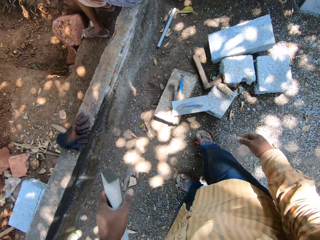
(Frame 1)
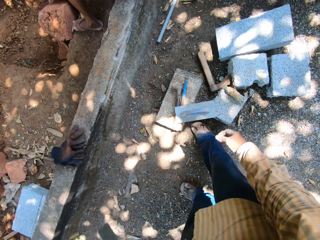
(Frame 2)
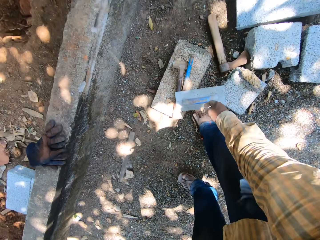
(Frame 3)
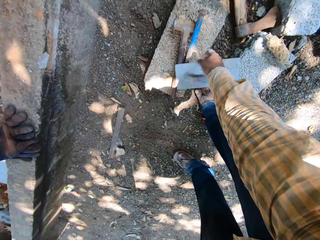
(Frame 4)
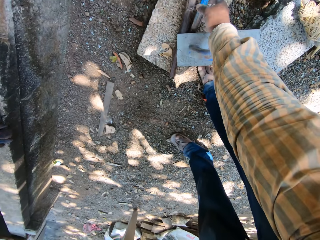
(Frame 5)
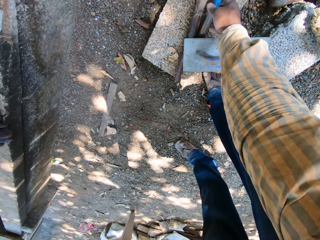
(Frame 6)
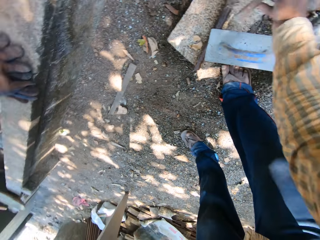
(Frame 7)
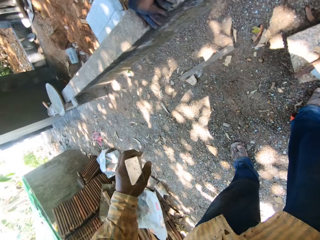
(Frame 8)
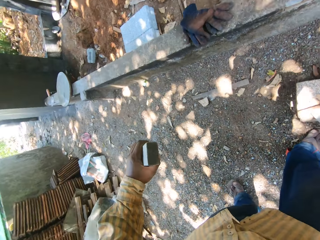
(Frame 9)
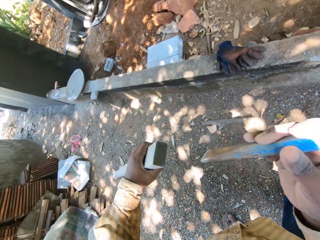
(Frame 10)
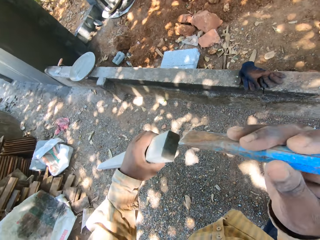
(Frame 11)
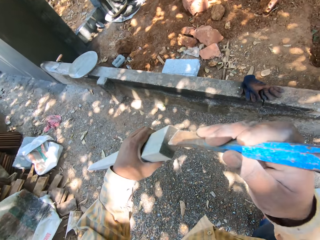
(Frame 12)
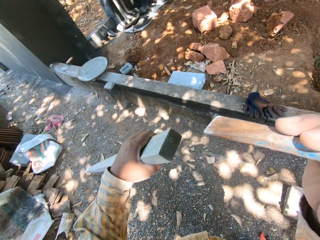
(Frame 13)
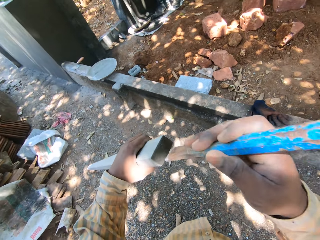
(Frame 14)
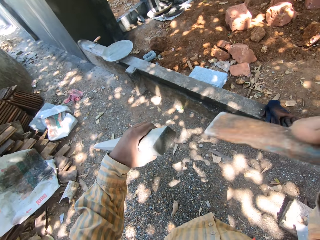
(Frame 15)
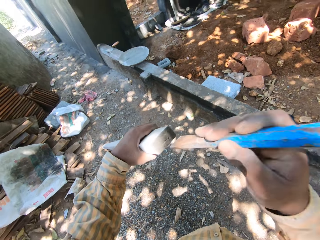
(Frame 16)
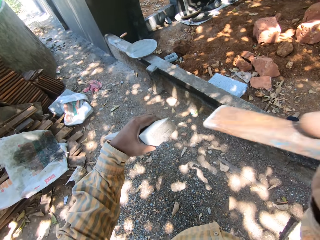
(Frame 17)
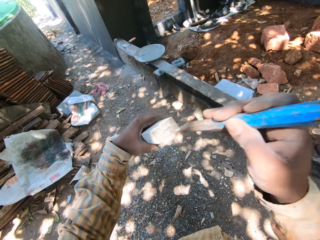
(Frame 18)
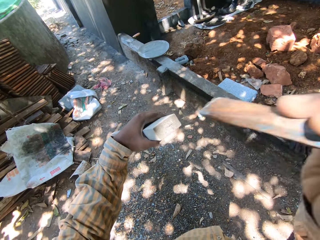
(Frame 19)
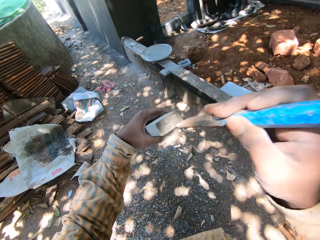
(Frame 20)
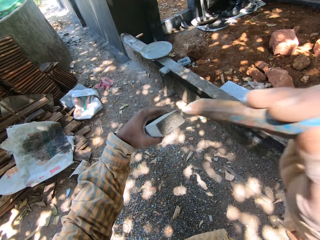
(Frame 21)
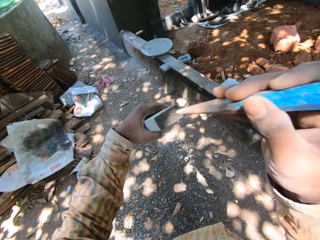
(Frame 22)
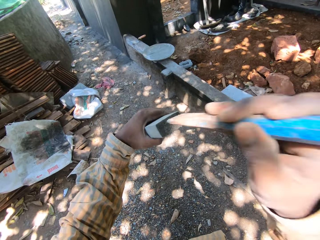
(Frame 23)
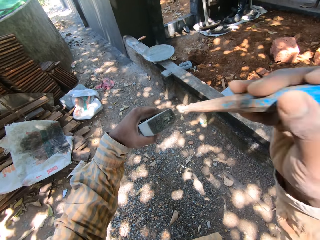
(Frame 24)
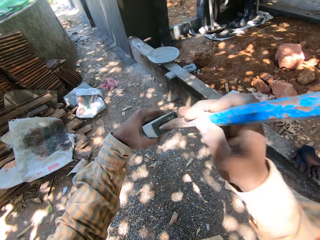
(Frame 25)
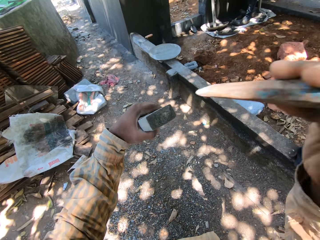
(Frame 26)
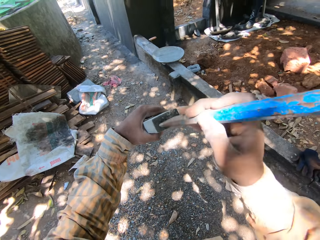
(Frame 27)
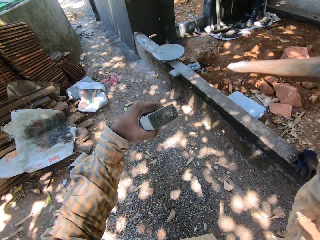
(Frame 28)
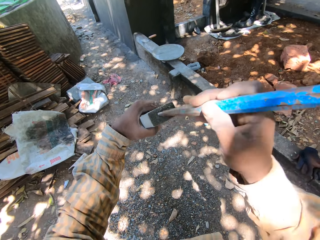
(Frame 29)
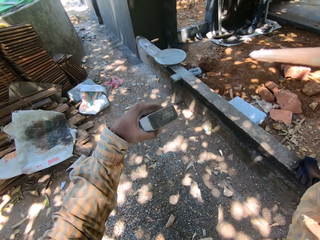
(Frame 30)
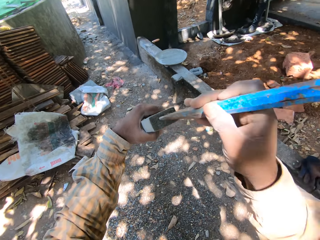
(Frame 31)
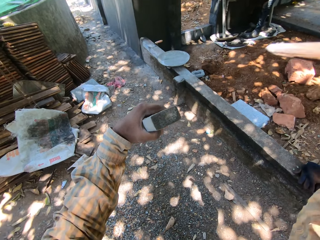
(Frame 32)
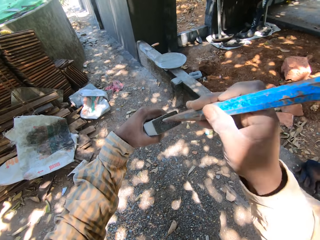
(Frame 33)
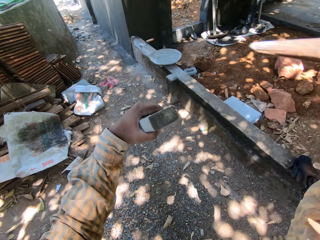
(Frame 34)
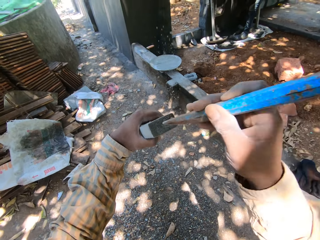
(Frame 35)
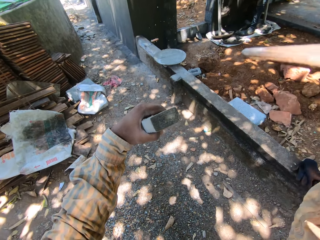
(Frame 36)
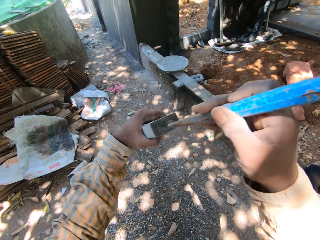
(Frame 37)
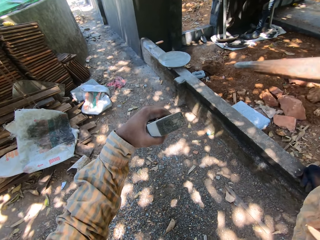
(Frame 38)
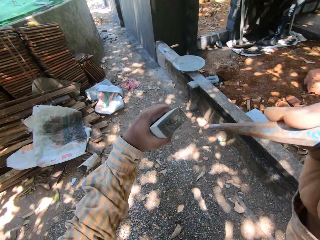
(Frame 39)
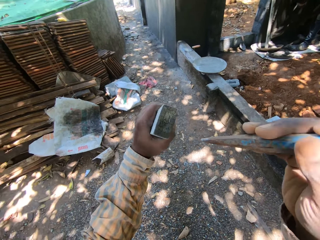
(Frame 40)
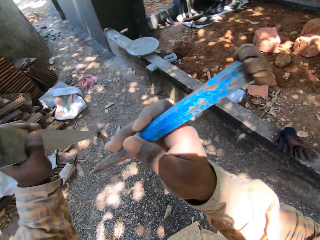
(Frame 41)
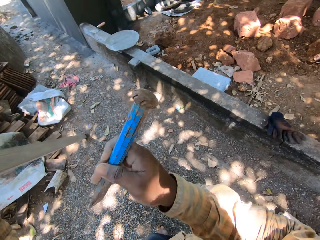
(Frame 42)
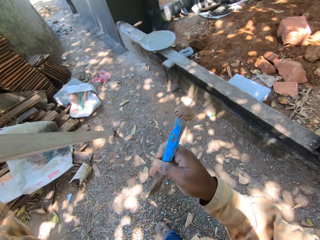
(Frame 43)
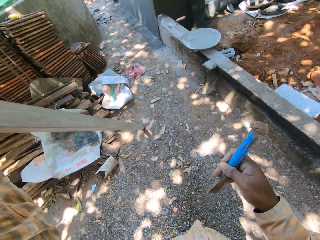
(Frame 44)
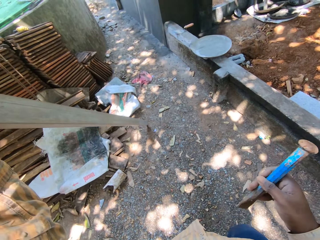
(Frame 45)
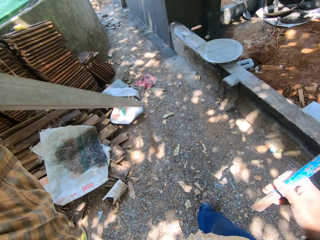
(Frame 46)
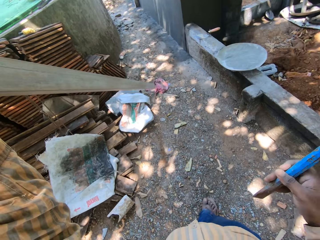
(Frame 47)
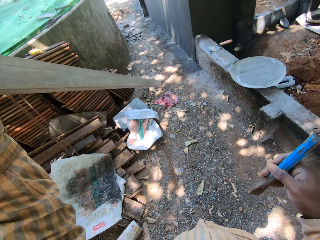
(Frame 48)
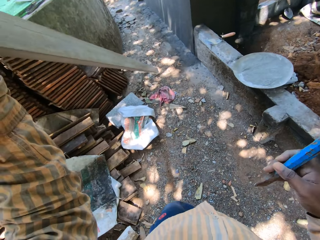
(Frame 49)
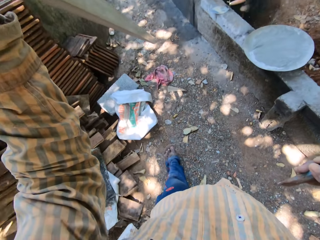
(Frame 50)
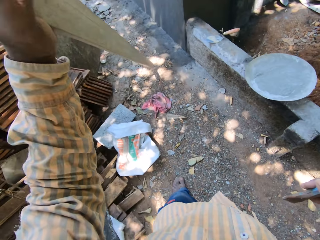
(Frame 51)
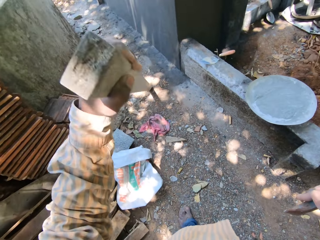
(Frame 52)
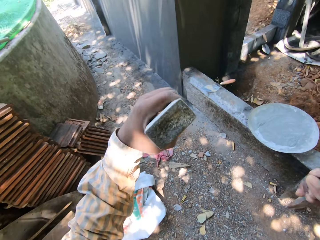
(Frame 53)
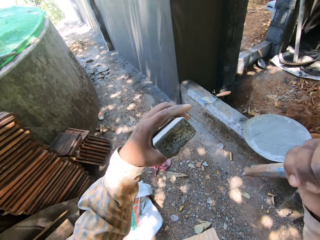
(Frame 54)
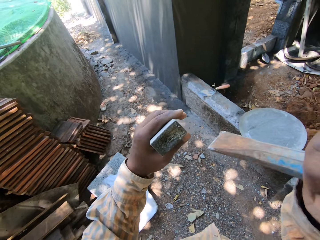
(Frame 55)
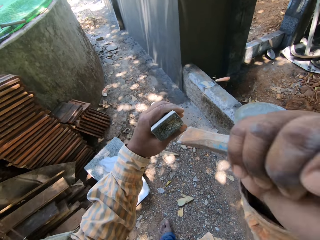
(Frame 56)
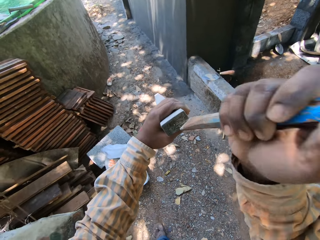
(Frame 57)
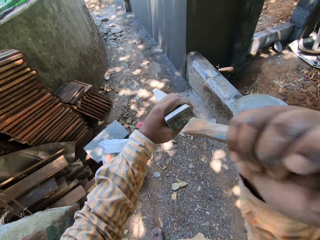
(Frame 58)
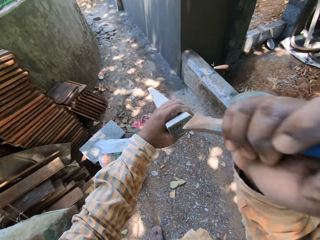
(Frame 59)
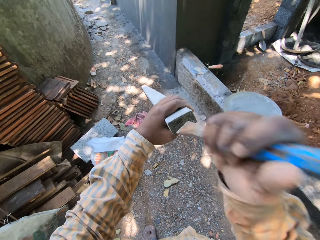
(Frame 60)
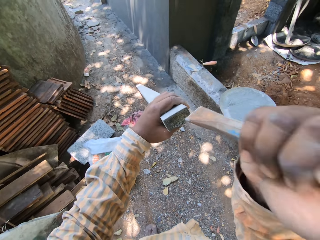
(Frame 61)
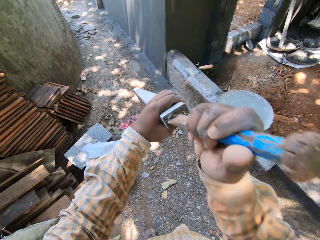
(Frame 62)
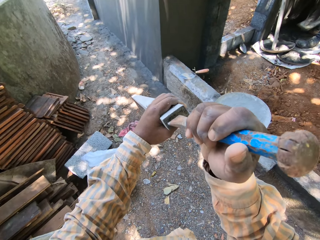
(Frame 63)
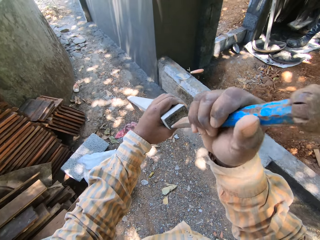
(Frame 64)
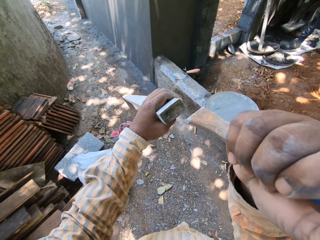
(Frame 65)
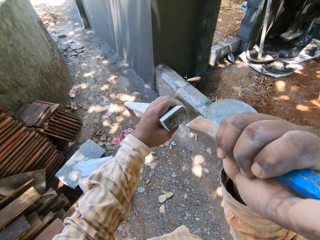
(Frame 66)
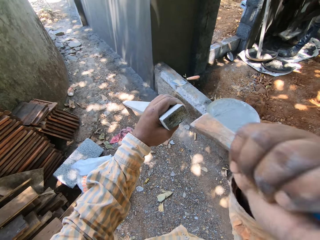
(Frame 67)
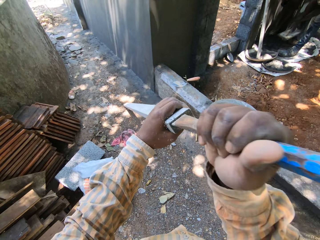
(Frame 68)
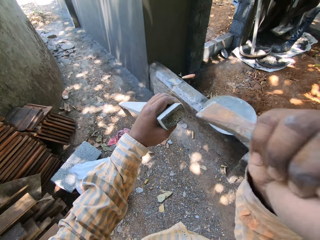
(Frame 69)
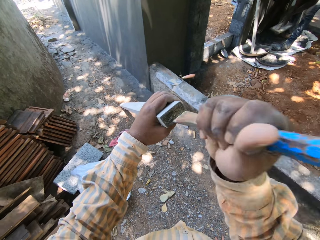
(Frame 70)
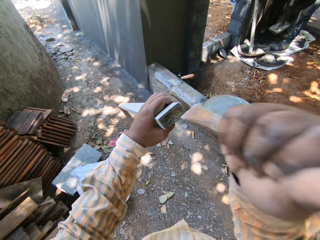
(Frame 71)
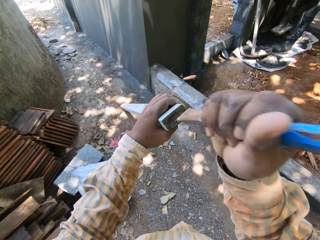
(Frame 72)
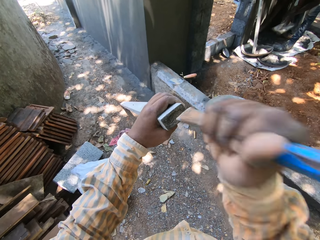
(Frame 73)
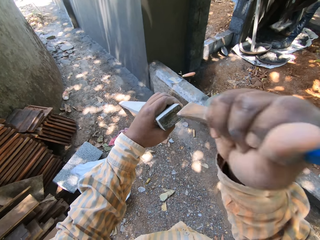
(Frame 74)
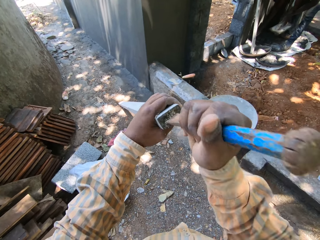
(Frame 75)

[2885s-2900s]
The camera wearer lifts a chisel from a board on the ground with his right hand. He hits the chisel in his right hand on an end of the rod in his left hand. He stops hitting the metal rod. He walks forward. He moves the rod off the ground with his left hand. He drops the rod in his left hand on the ground. He hits the chisel in his right hand on an end of the rod in his left hand.

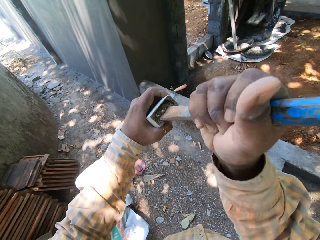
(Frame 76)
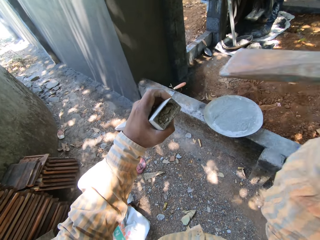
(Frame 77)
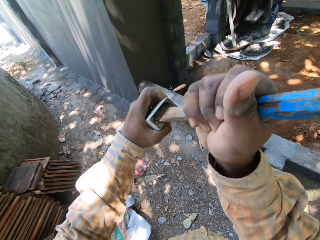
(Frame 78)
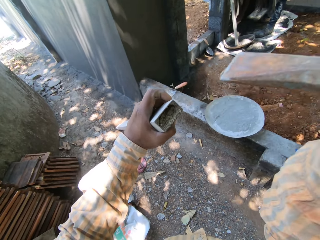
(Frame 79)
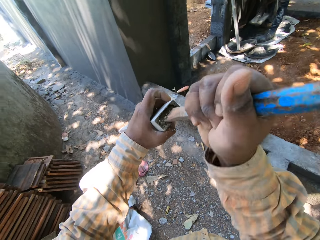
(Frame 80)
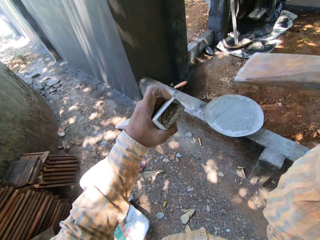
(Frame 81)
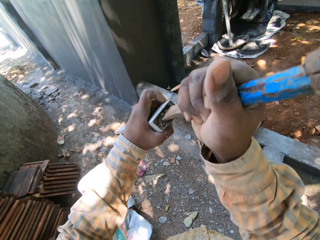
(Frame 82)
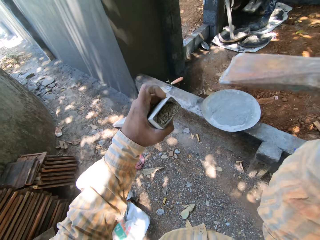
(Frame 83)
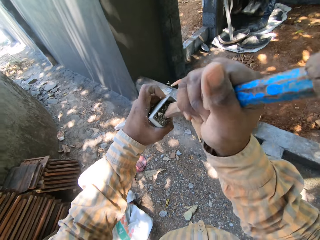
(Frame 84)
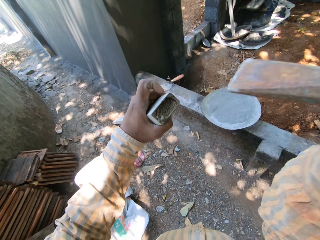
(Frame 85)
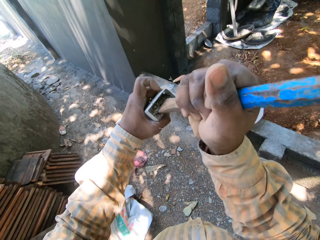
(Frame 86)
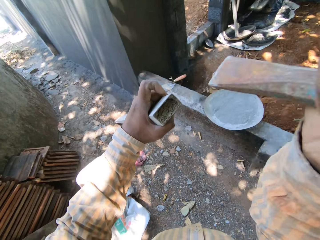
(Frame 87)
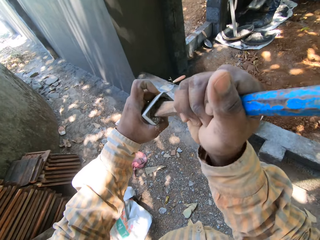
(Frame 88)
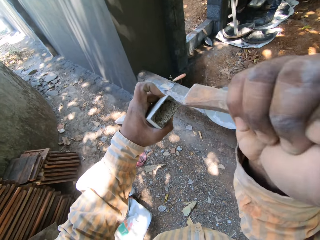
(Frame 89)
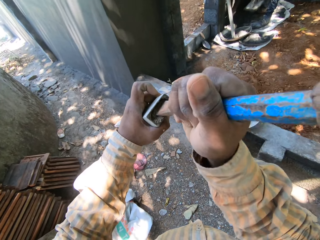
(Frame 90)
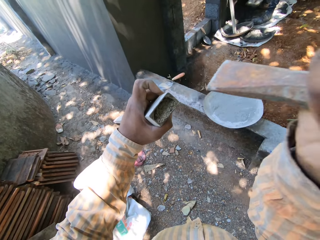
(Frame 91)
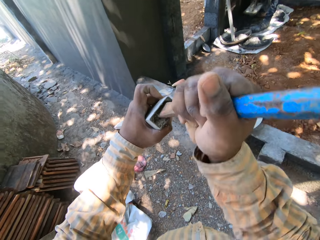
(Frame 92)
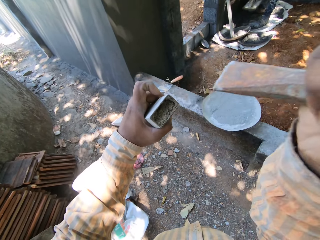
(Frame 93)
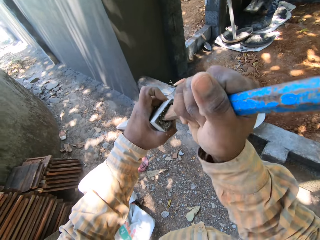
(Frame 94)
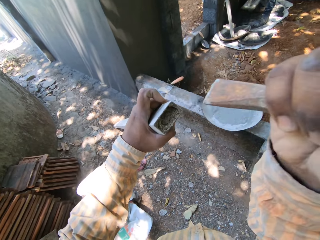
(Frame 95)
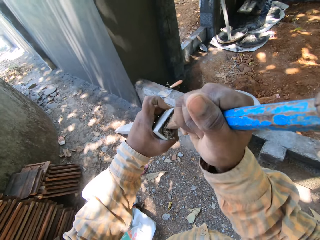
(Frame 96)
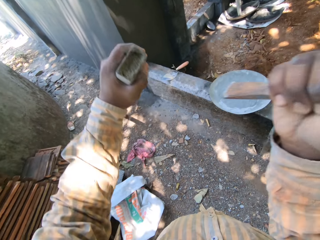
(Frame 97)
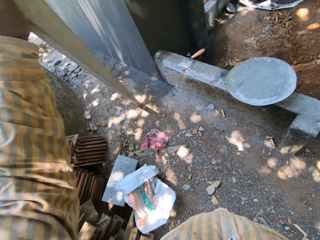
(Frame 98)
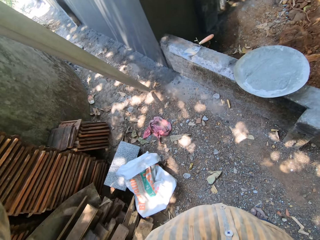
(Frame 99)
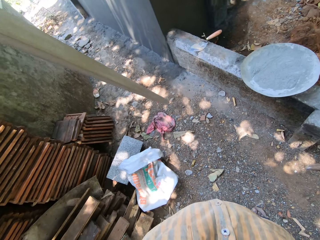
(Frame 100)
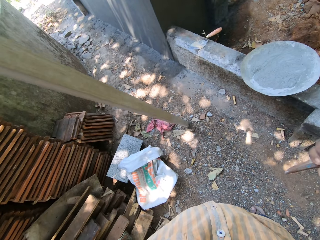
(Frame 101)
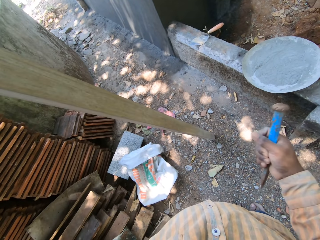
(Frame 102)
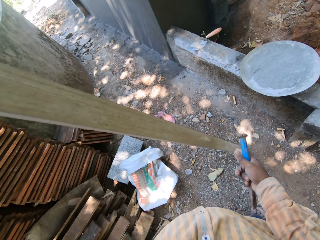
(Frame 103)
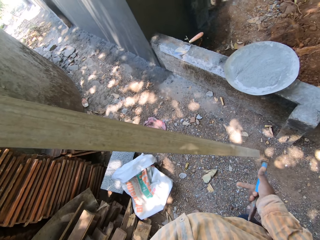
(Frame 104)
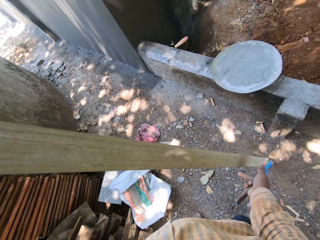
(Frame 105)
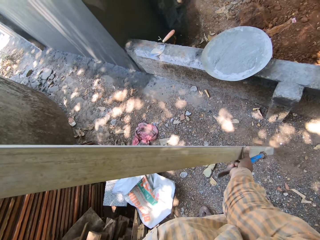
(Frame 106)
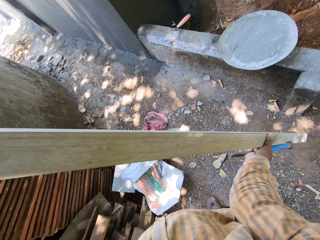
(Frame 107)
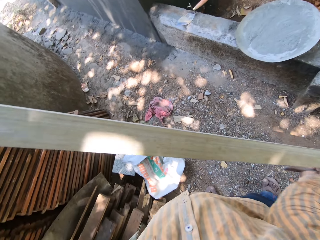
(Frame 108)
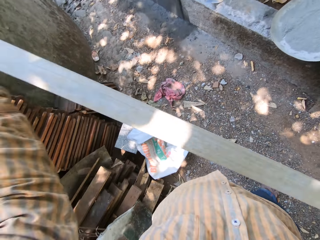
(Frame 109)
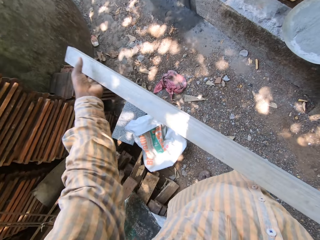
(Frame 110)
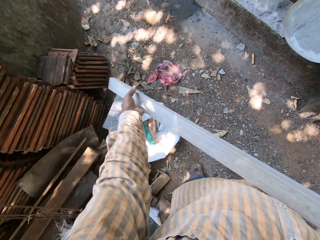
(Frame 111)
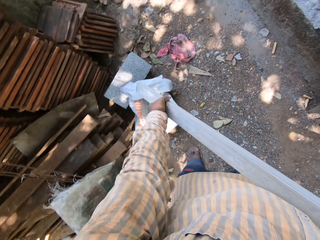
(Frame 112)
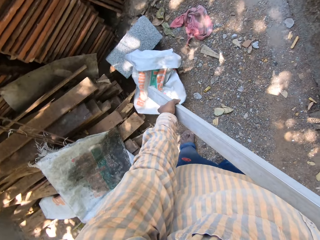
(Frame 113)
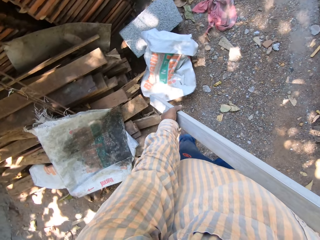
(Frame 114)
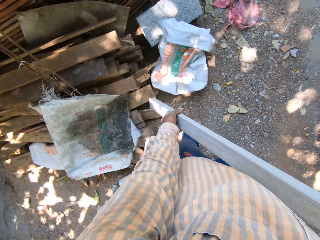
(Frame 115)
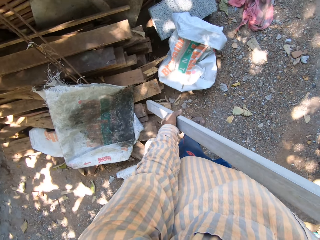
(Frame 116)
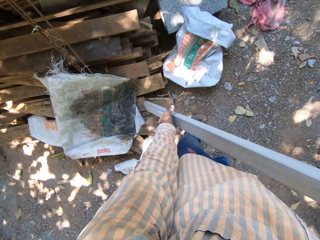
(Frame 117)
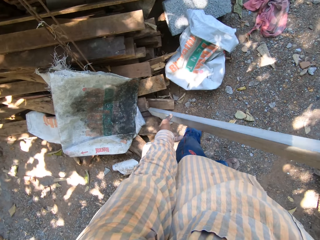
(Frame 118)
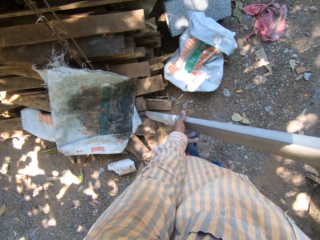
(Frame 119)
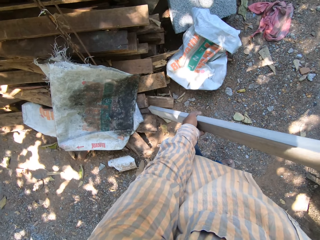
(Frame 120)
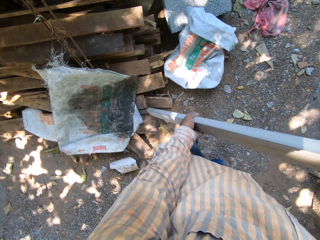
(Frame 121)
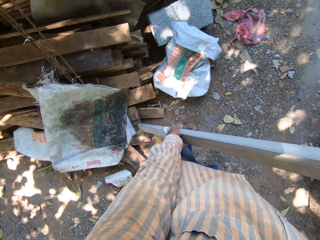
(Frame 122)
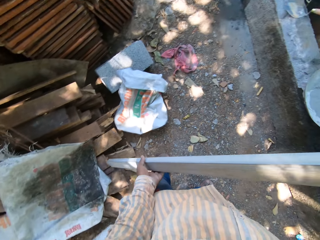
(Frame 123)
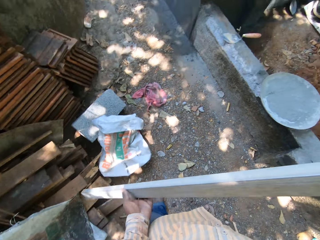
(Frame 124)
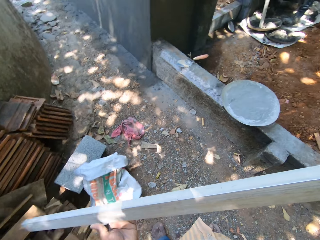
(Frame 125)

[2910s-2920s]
The camera wearer lifts the rod off the ground with his left hand. He holds the rod in his left hand with his right hand. He rotates the rod in his hands. He hits the rod in his right hand on a pile of wood on the ground. He holds the rod in his right hand with his left hand.
